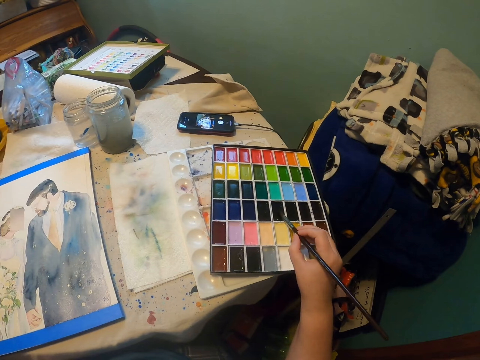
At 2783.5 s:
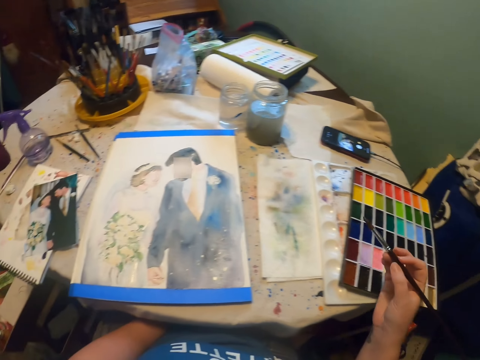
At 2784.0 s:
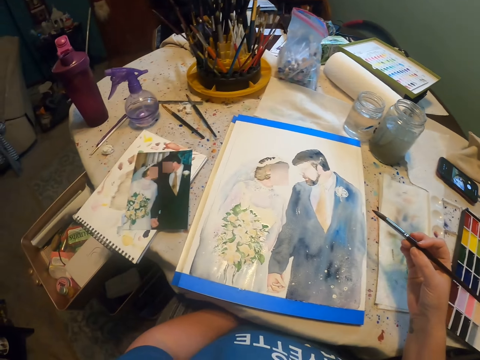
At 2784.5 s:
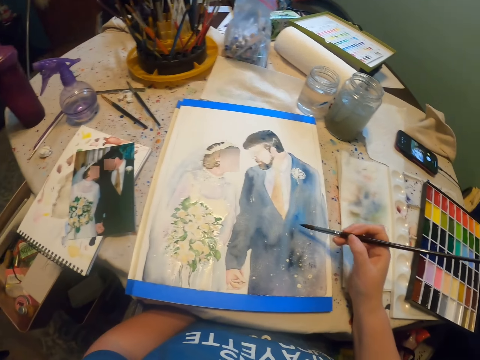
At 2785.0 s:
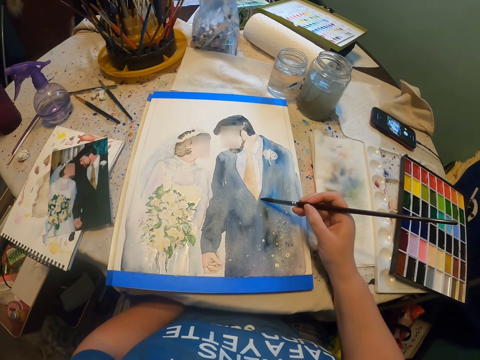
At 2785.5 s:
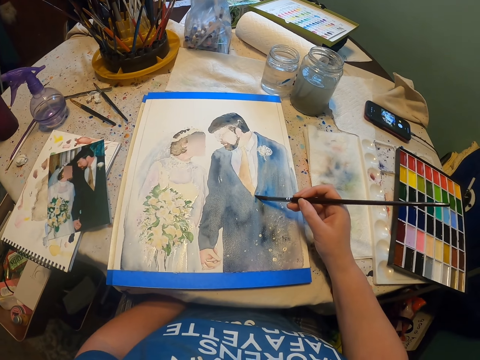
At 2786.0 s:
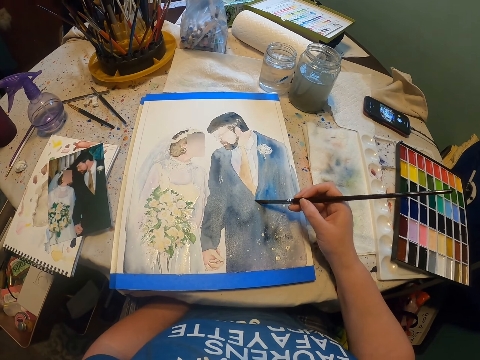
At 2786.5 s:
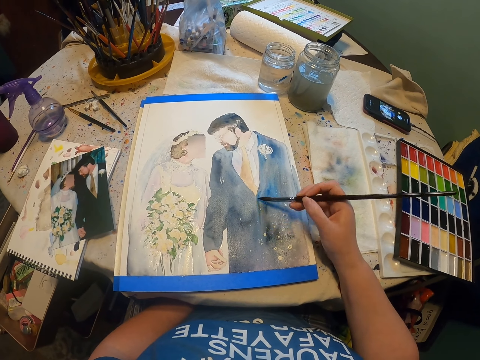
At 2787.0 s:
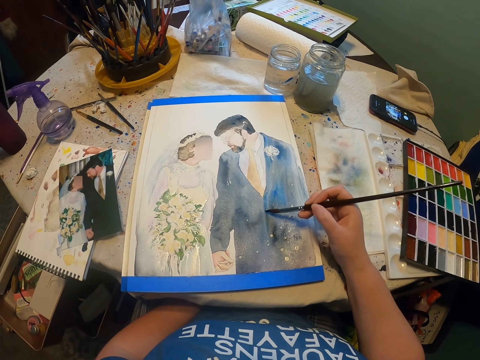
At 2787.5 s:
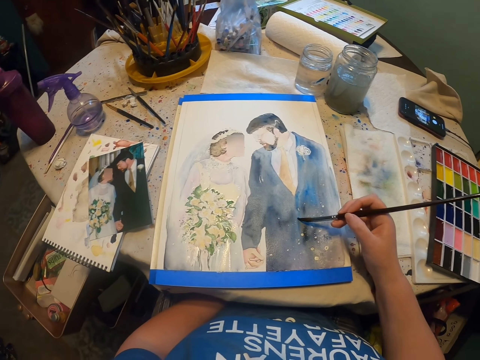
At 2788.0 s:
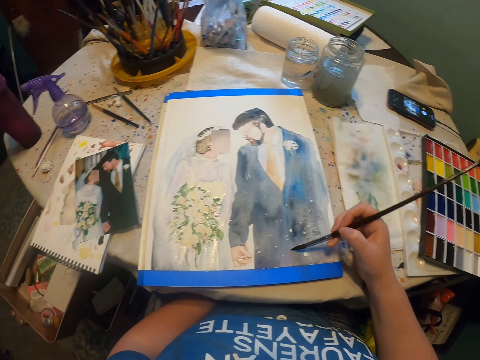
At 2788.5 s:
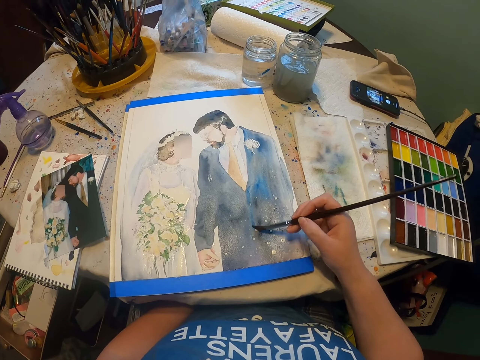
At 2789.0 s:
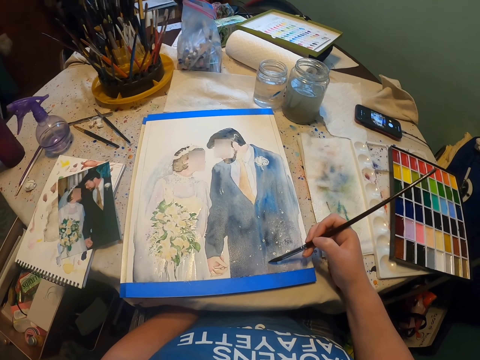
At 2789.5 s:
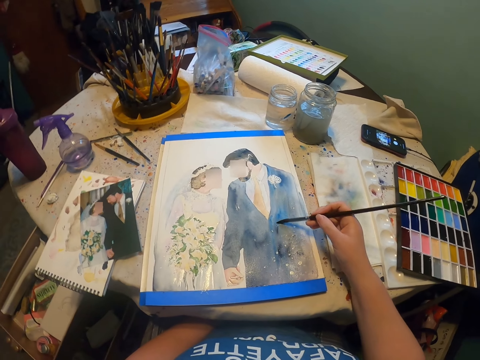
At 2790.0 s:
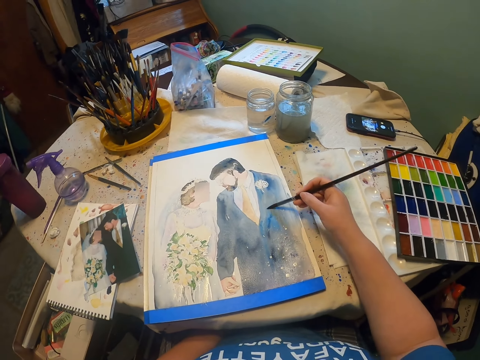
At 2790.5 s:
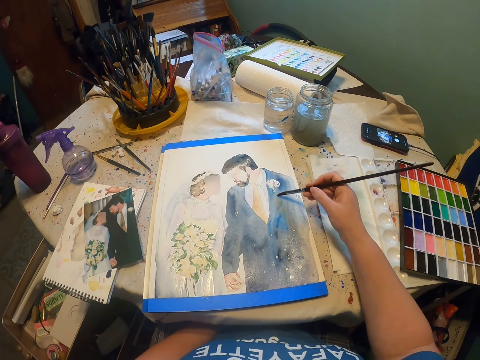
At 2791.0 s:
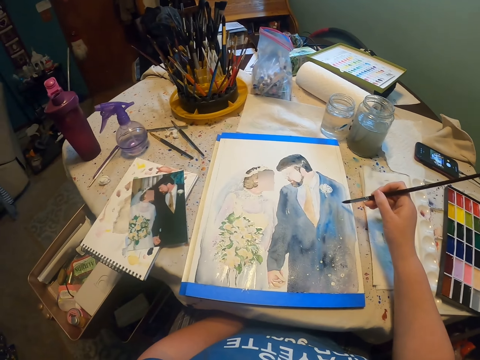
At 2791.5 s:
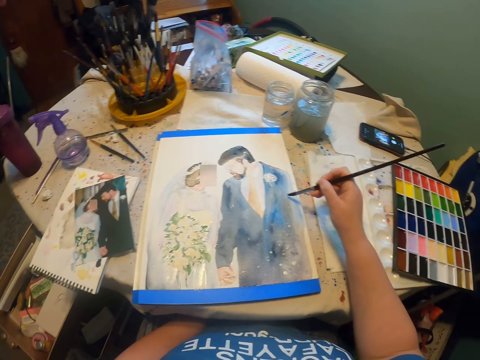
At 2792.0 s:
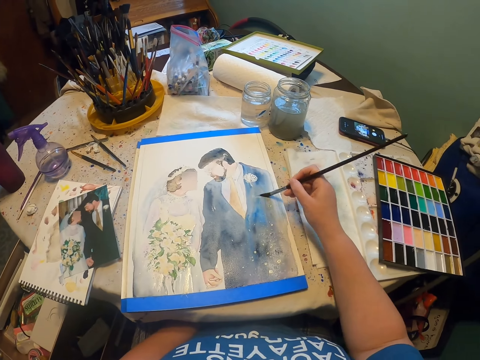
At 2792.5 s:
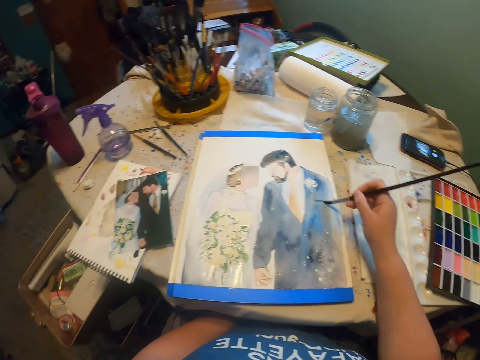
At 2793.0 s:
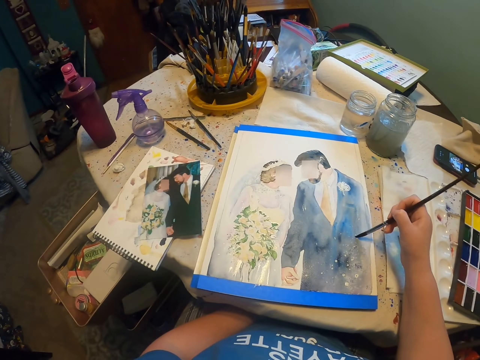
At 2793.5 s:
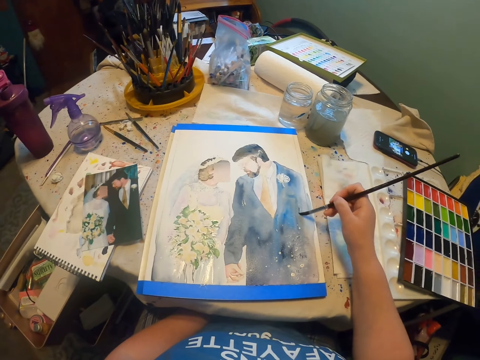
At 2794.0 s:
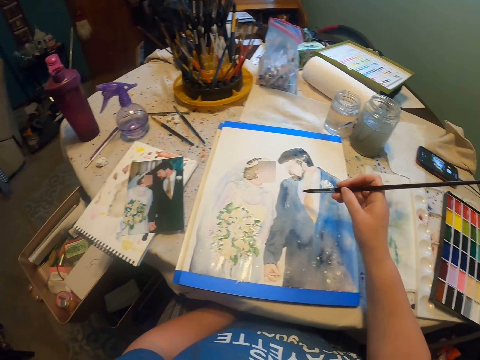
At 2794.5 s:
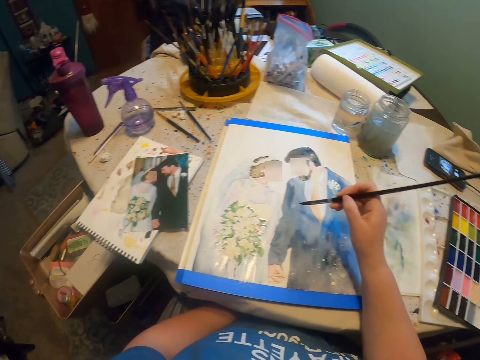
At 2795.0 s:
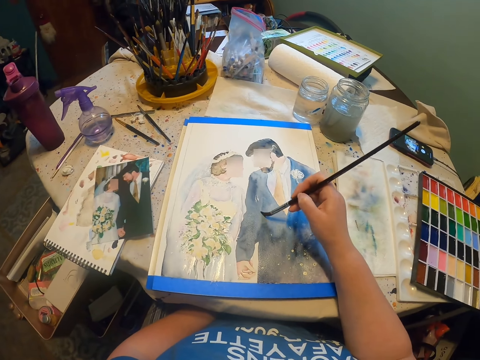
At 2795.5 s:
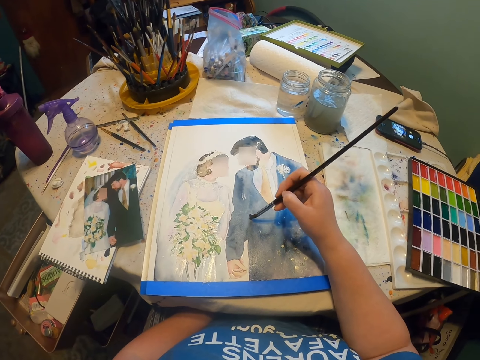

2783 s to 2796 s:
The camera wearer adds paint on the paint brush. They paint an art with the painting brush on a board.

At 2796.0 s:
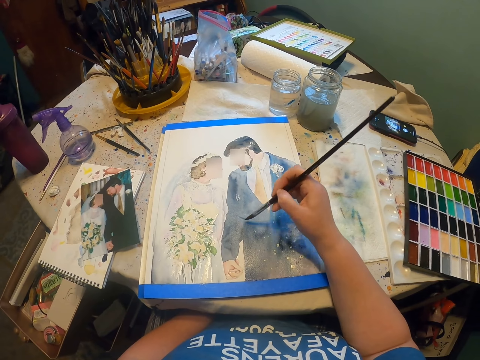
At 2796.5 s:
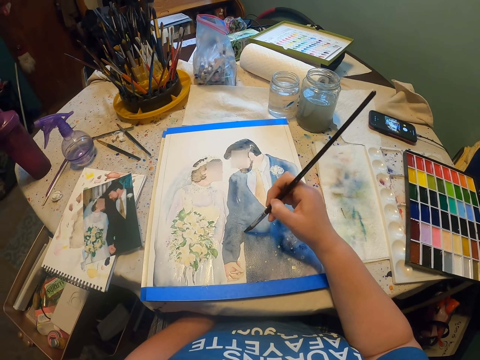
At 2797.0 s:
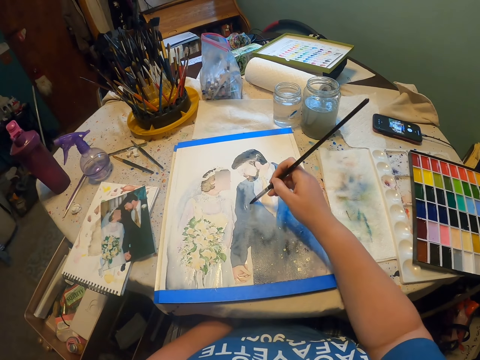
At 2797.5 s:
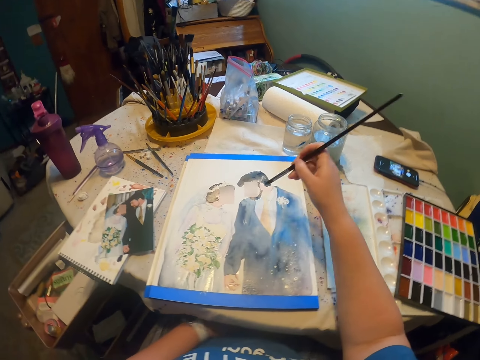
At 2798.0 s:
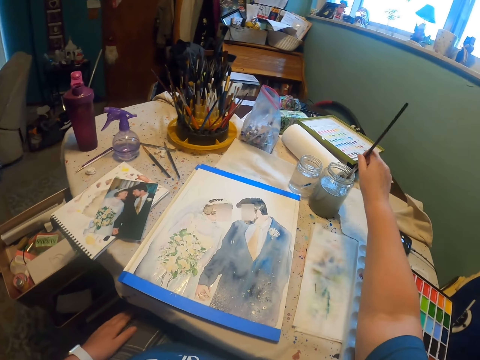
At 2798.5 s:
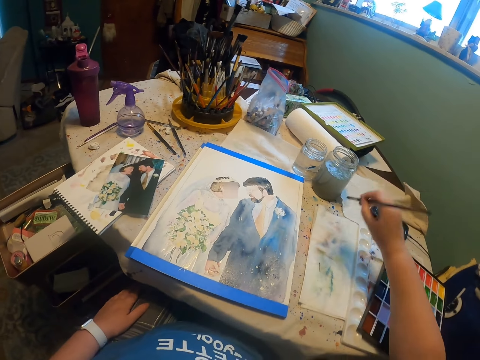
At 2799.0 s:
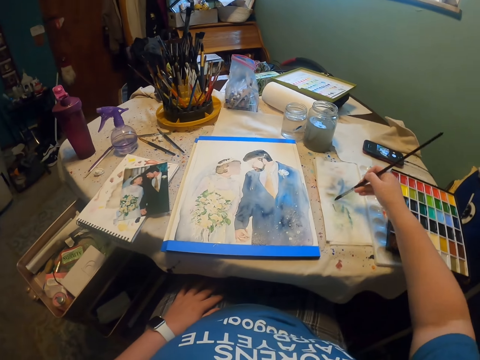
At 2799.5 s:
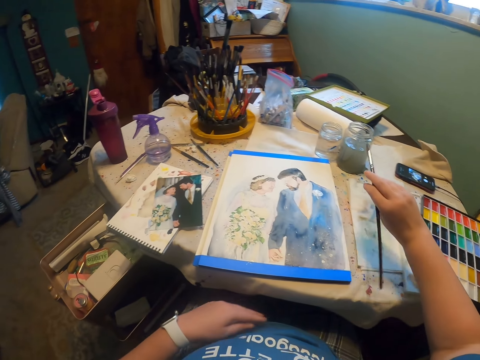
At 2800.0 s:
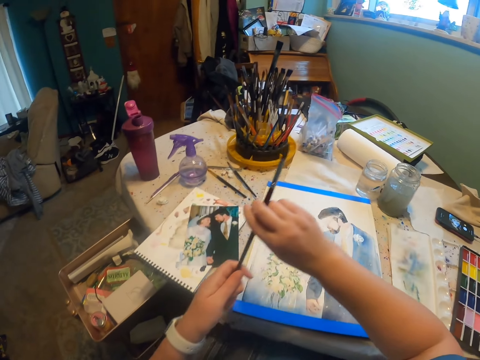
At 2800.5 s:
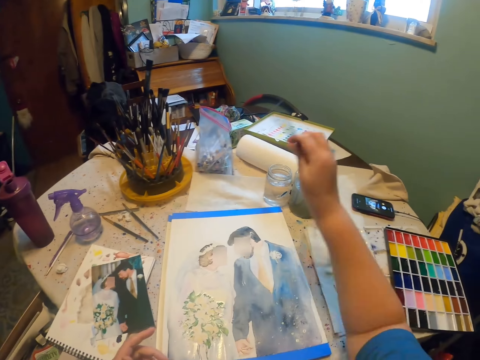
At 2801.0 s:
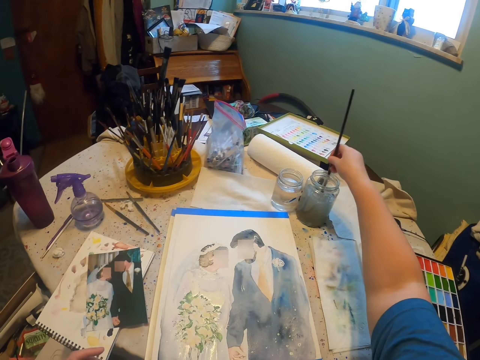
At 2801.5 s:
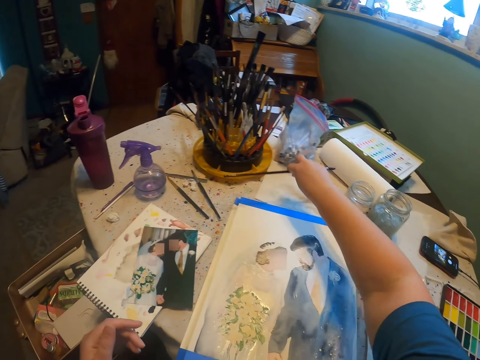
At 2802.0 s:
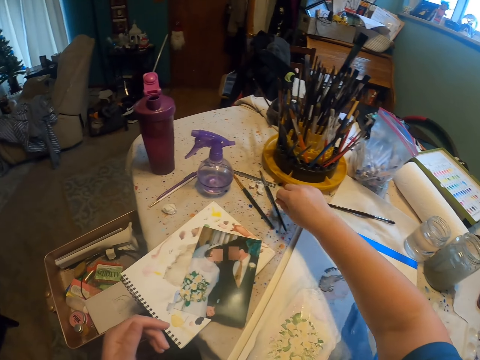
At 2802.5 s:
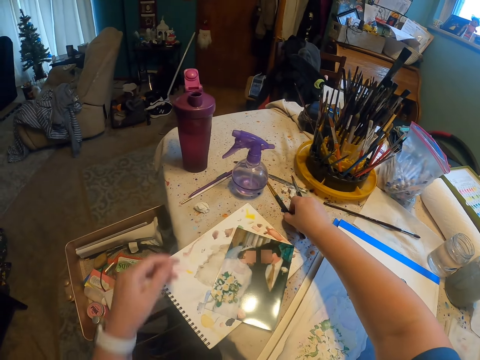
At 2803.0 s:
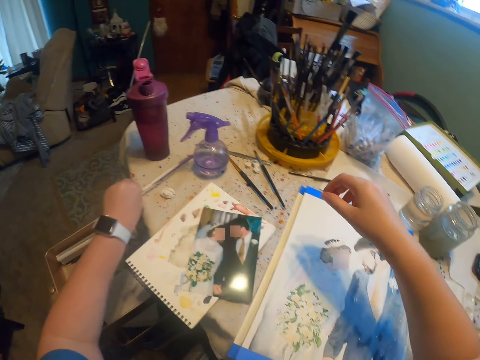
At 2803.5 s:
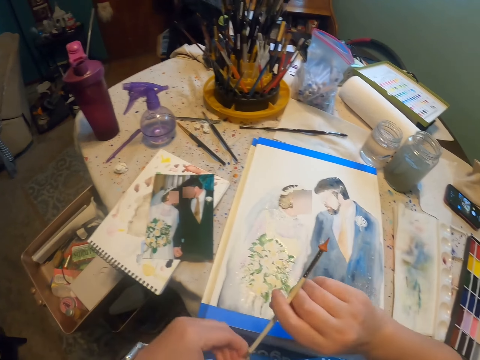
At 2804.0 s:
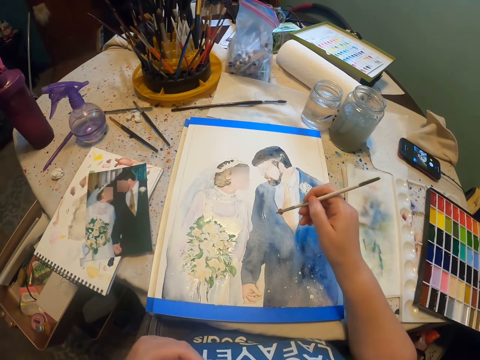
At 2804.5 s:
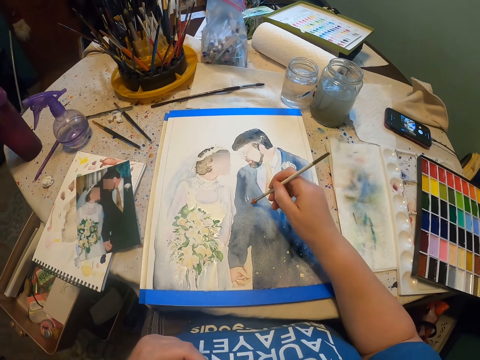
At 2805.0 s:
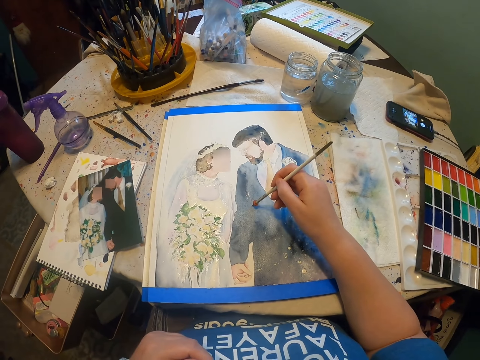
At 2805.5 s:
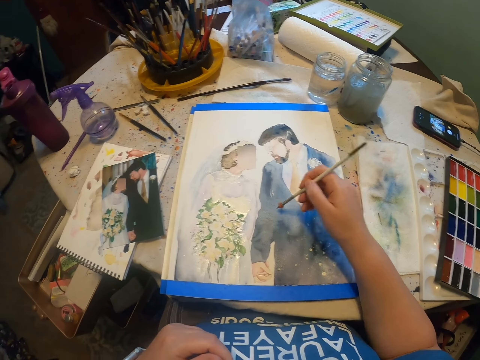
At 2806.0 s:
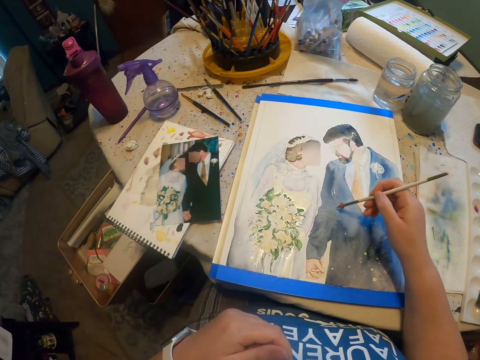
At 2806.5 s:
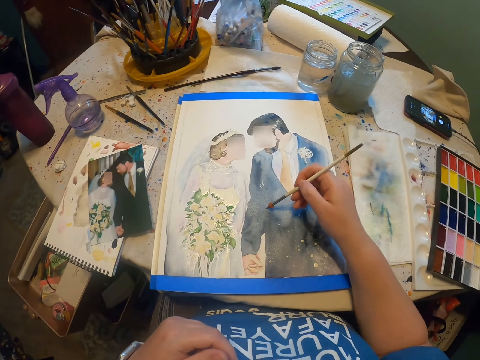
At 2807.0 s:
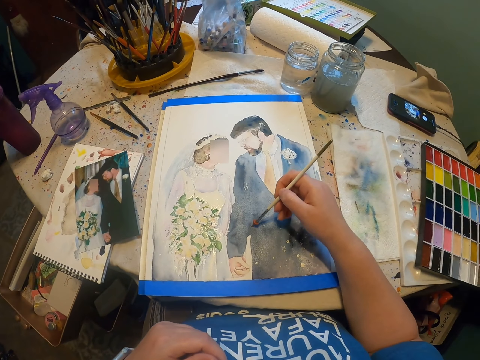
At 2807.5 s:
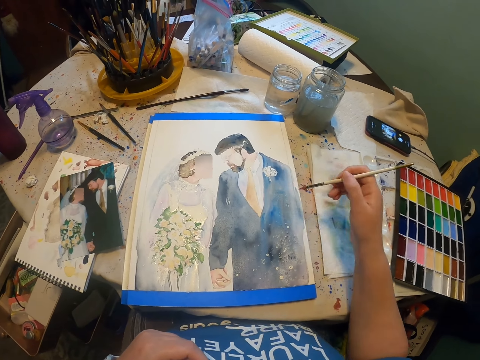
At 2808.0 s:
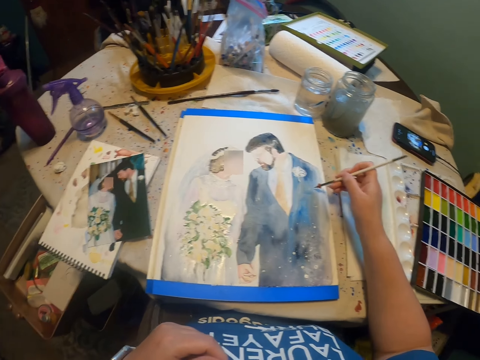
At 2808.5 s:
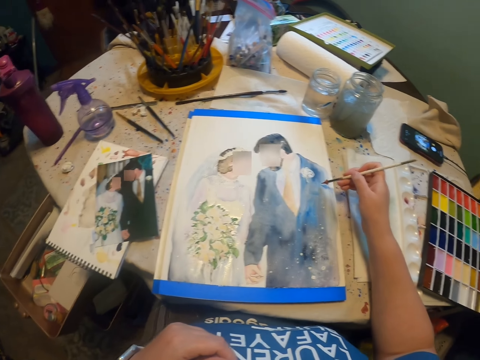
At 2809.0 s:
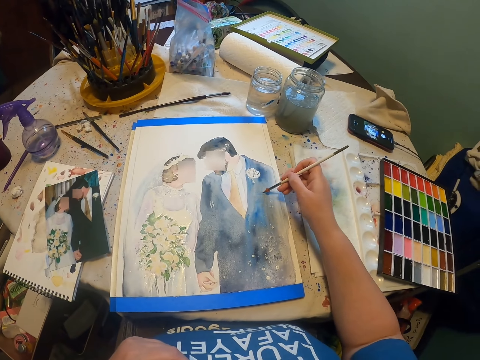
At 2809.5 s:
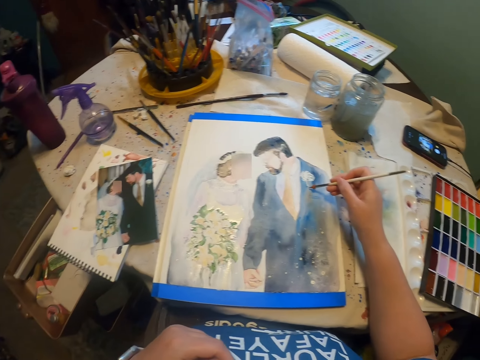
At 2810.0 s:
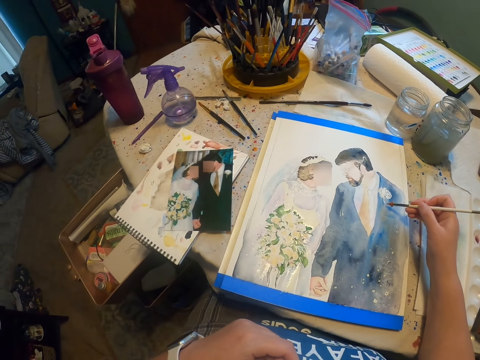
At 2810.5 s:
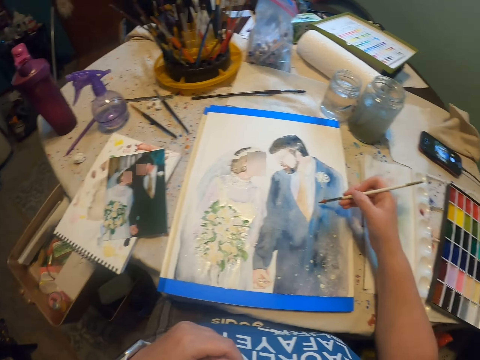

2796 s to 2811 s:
The camera wearer dips a paint brush in the water. He takes paint from the paint cane. He reduces paint from the paint brush. He paints with the painting brush. He holds the paint brush with his left hand. He takes paint from the paint cane. He dips the paint brush in the water. He puts the painting brush on the table. He touches the paint brush on the table. He picks up the painting brush from the table. He picks up a pen from the table. He places the pen on his right hand. He paints an art with the painting brush. He writes on the painting.
